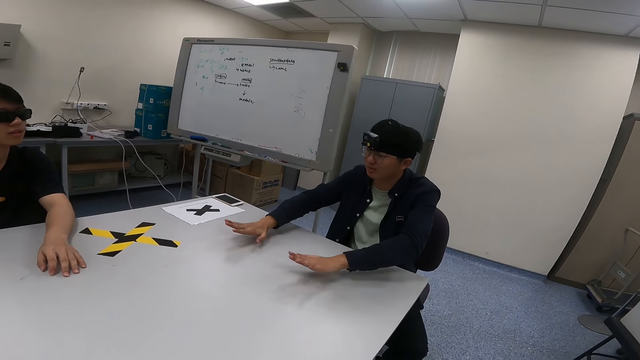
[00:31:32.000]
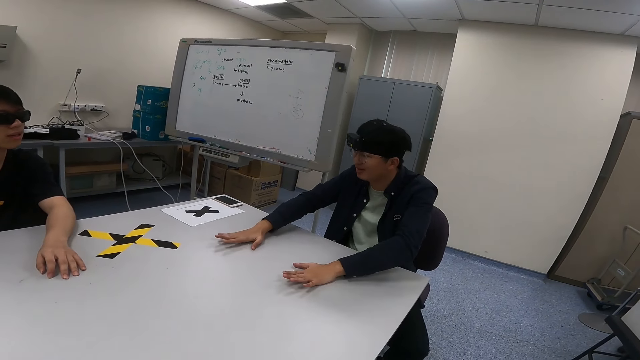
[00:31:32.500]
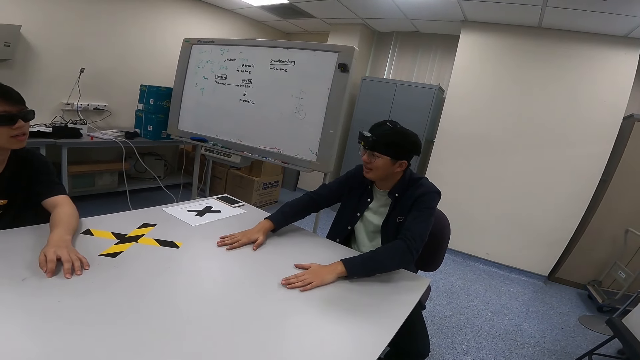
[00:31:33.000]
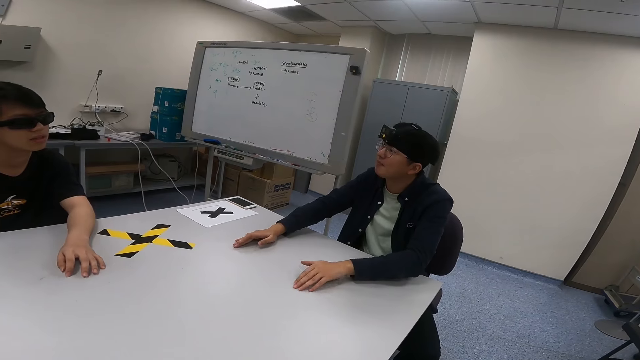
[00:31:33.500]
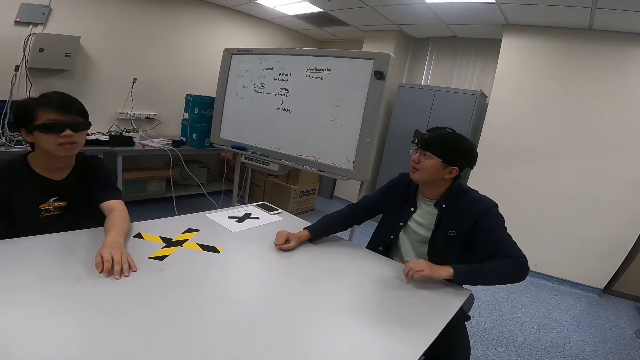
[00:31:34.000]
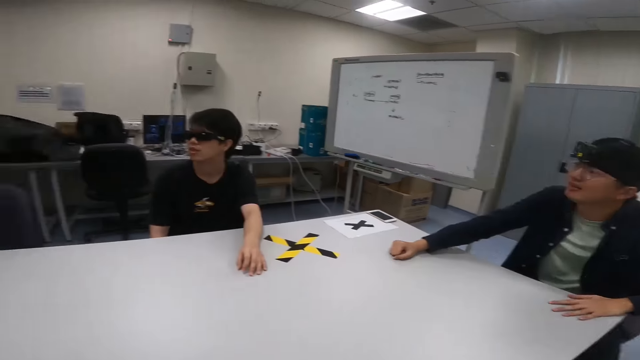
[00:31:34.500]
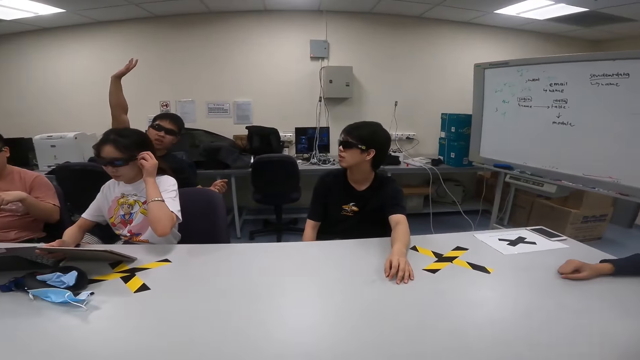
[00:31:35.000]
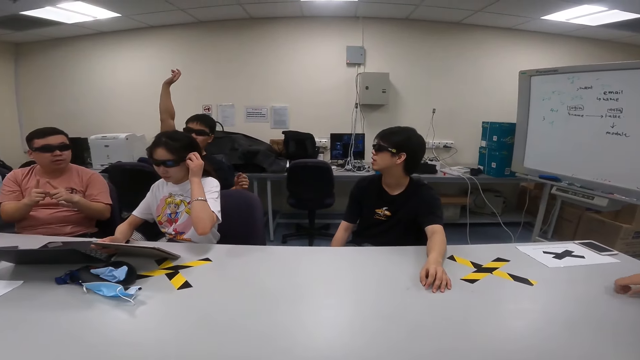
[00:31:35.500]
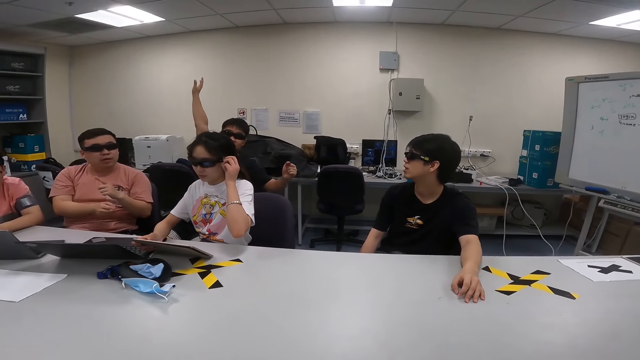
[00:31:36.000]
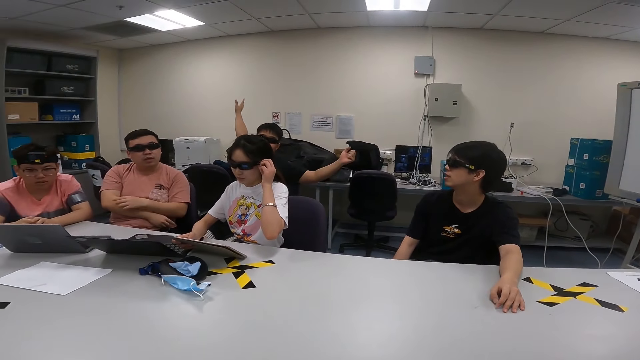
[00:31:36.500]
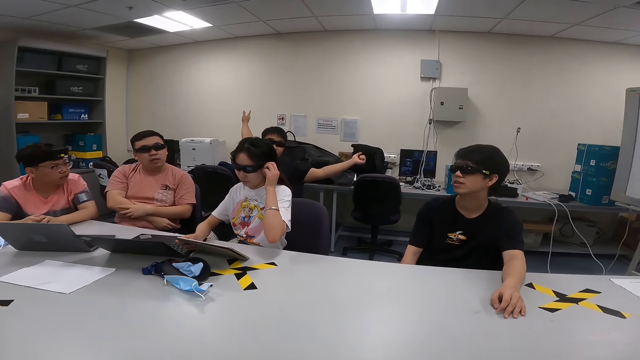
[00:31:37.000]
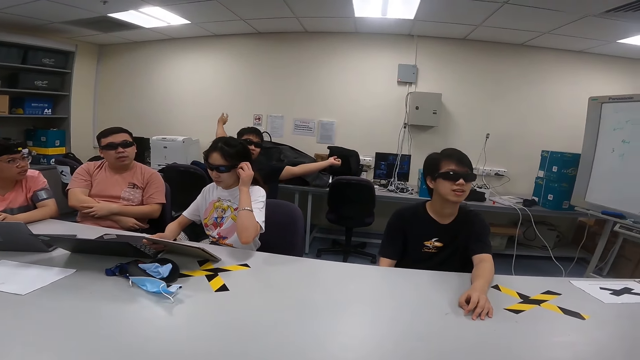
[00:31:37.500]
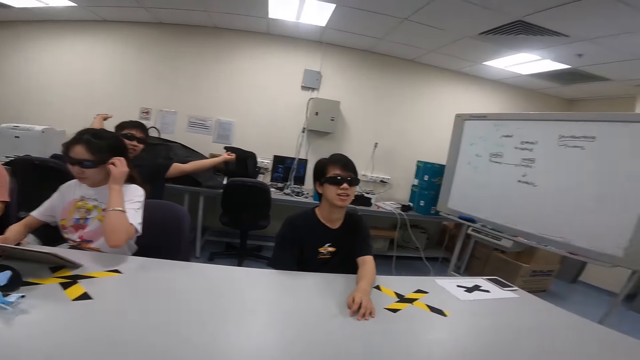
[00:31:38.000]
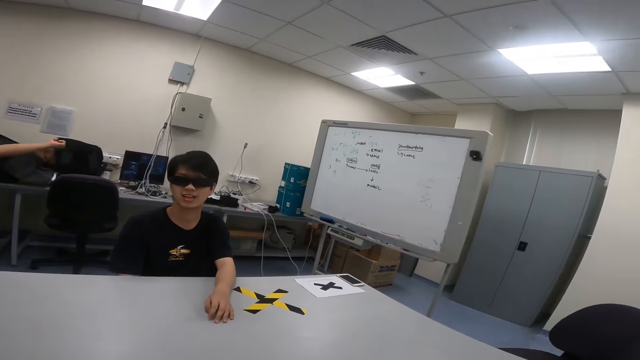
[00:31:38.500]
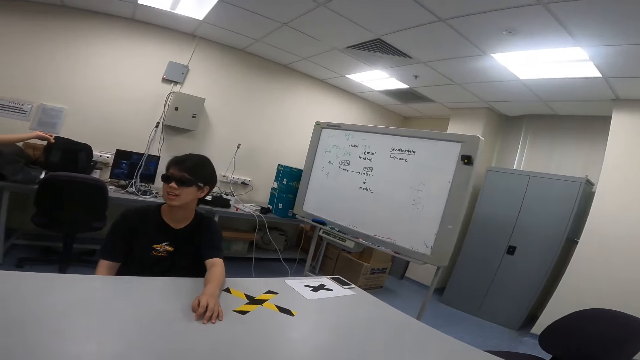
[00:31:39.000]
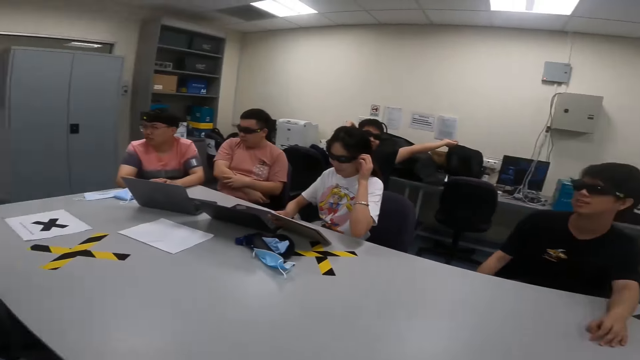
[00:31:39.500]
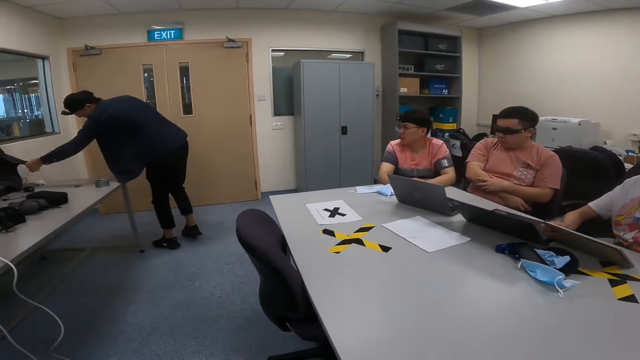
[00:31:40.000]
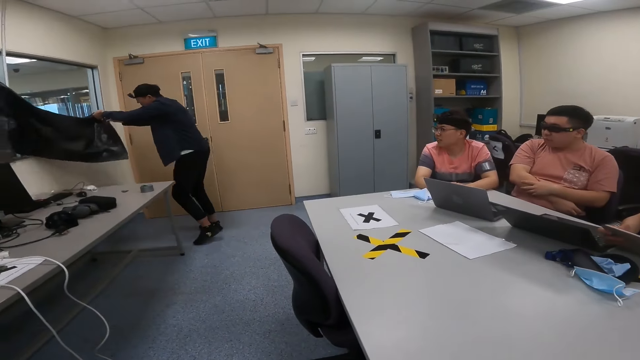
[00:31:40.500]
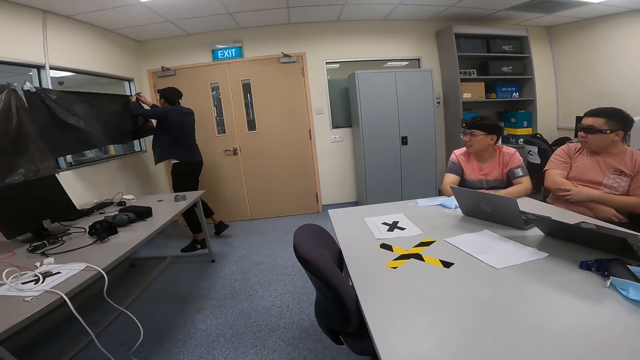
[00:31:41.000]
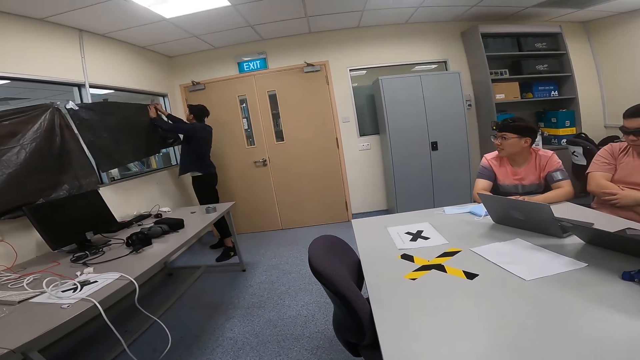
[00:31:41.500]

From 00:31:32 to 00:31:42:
A man puts the hands on the table. The camera wearer turns around. They look around. A second man dialogs with a third man. Another man turns to the side. Another man raises a hand and stretches around. The camera wearer turns around. The third man picks up a plastic bag. Another man holds a black paper.
